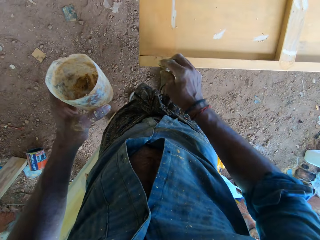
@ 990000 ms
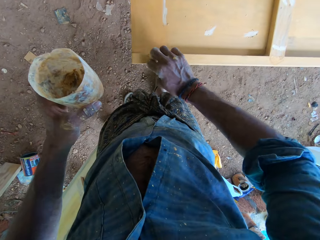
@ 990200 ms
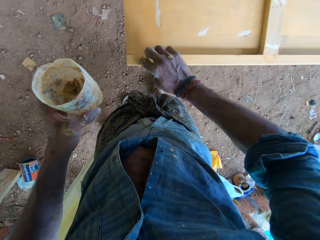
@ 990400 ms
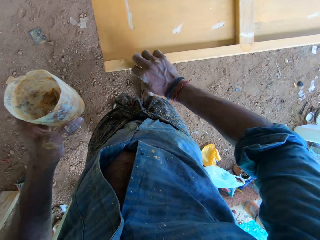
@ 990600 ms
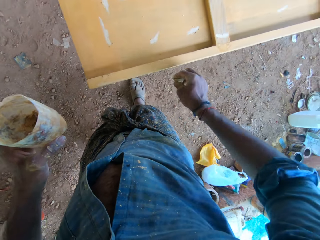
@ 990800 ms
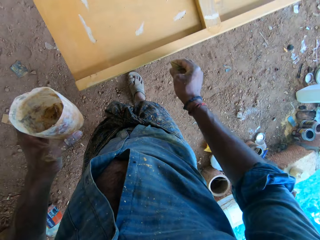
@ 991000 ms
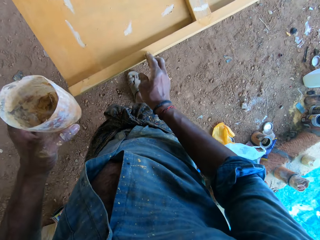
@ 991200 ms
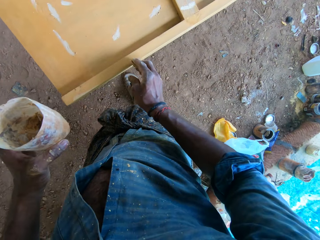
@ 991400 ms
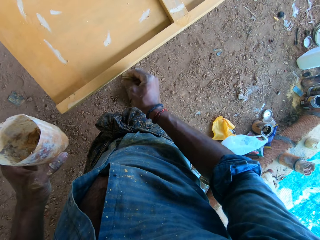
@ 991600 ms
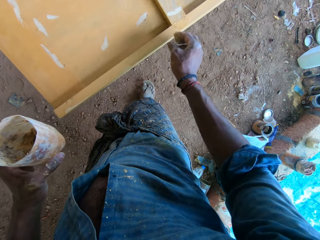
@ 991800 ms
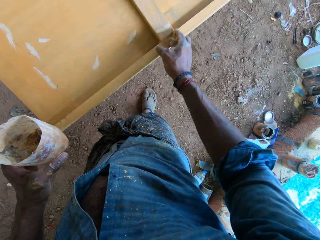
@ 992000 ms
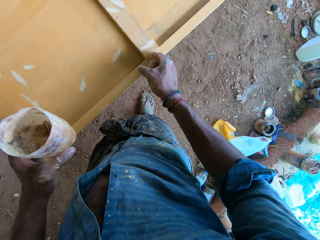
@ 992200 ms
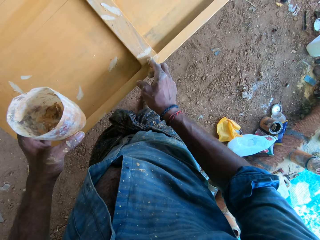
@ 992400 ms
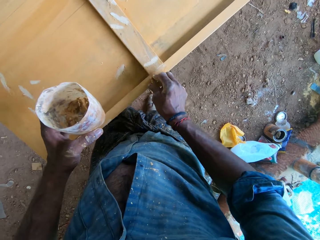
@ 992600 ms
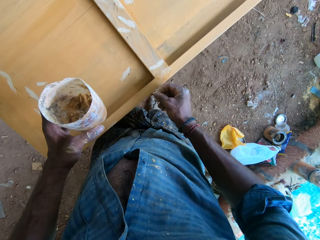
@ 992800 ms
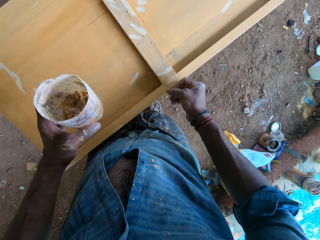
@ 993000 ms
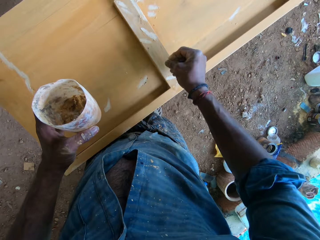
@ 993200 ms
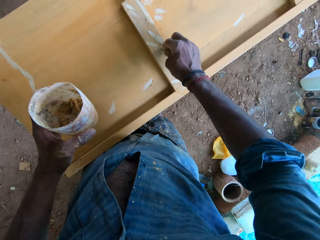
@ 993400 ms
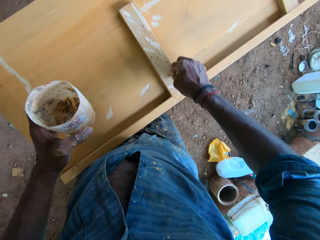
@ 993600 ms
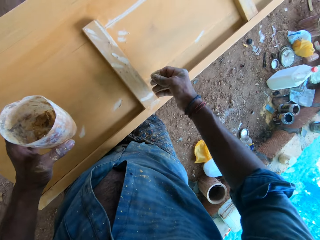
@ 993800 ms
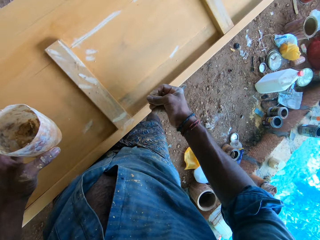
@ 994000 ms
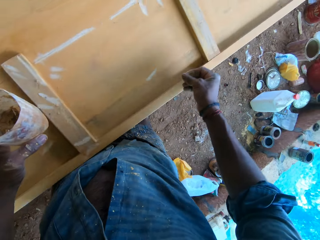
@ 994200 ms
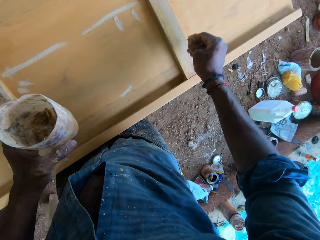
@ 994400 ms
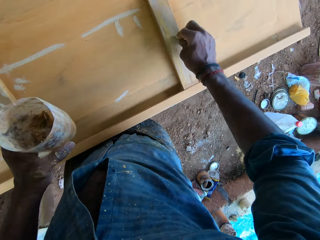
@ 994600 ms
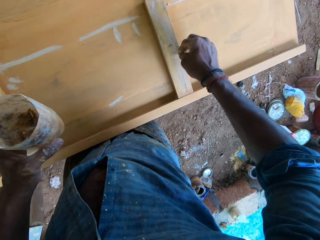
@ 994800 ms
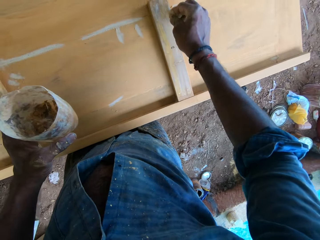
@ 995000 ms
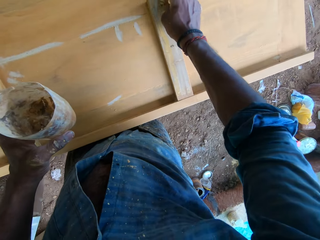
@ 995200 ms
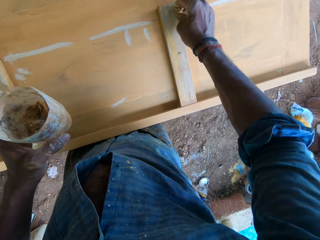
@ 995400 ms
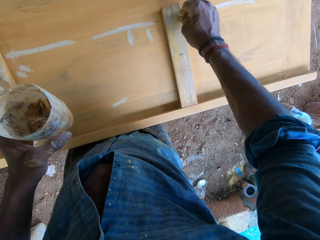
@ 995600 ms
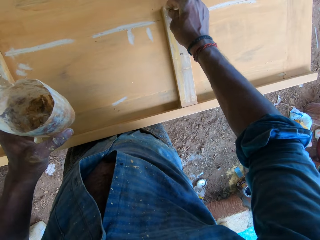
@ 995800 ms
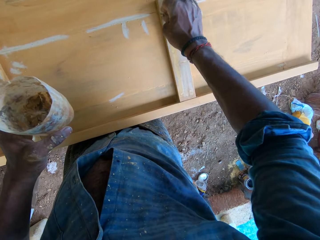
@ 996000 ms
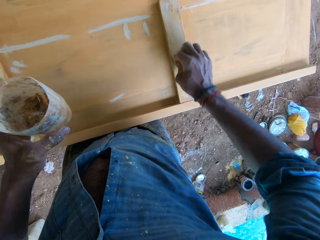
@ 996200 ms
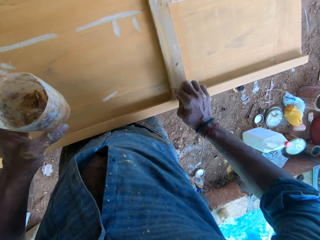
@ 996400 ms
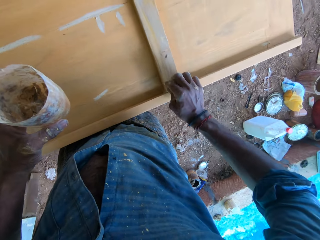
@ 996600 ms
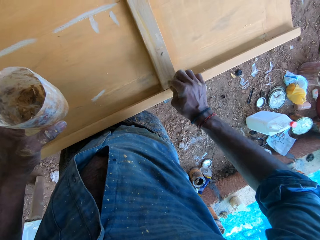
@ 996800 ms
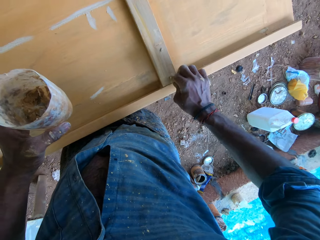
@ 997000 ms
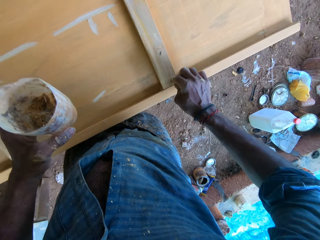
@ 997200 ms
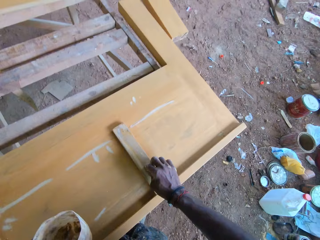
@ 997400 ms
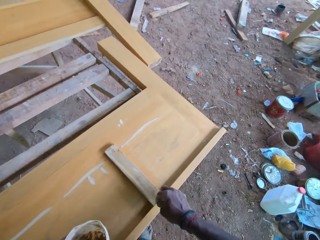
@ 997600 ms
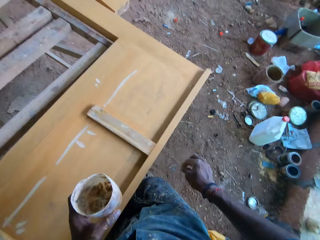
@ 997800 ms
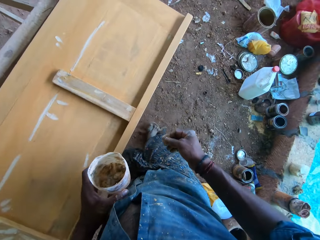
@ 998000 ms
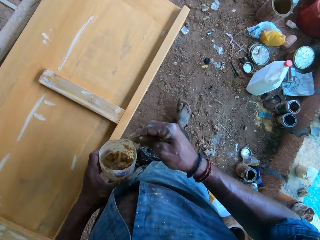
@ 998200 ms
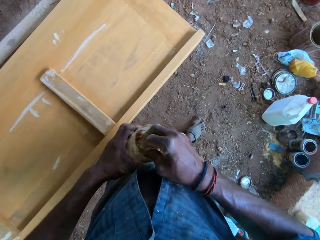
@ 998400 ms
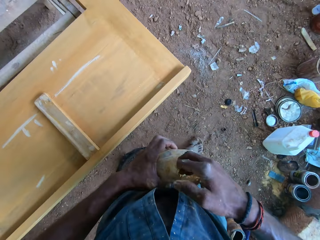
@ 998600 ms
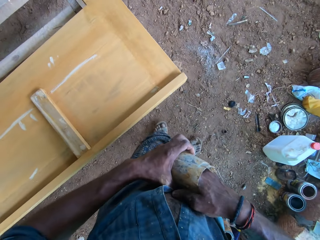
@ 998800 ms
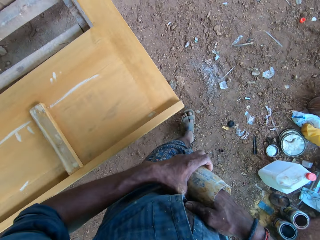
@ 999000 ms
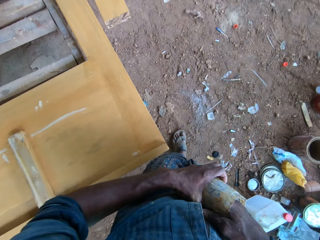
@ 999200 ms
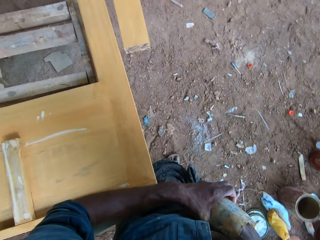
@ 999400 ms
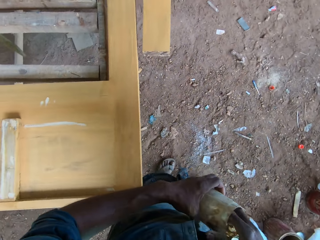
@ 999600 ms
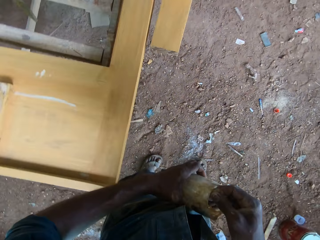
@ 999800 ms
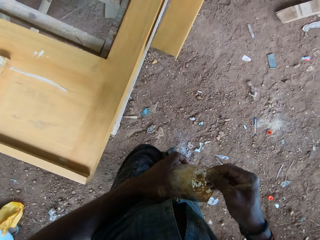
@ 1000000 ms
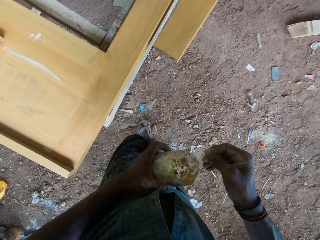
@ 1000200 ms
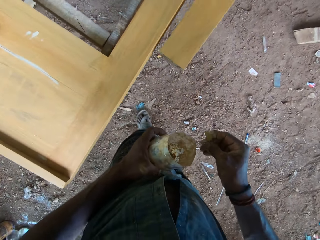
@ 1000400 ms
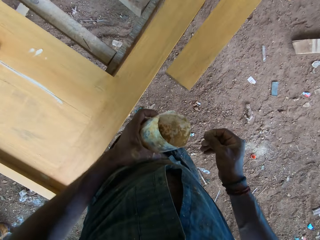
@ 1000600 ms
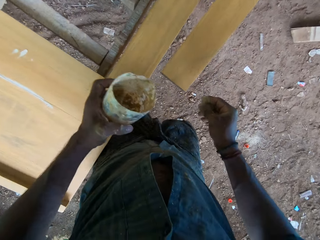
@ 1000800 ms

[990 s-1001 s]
The camera wearer walks beside the furniture. He takes wood filler from the plastic in his left hand with his right hand.

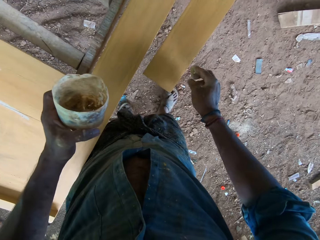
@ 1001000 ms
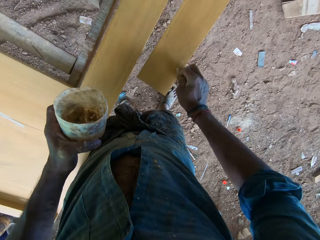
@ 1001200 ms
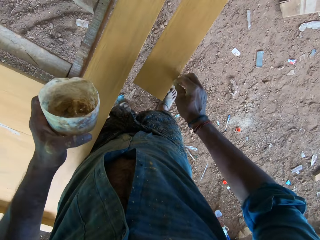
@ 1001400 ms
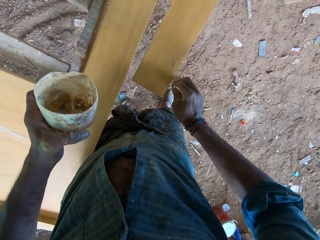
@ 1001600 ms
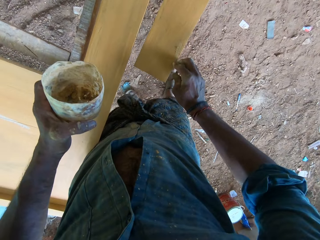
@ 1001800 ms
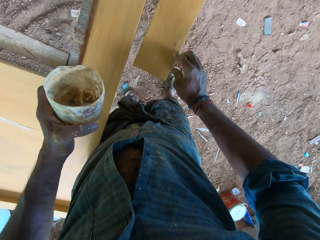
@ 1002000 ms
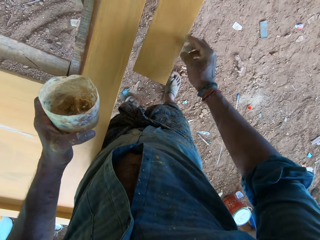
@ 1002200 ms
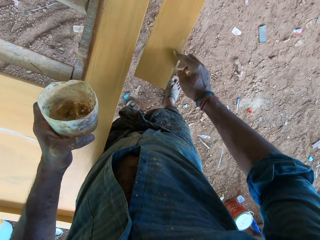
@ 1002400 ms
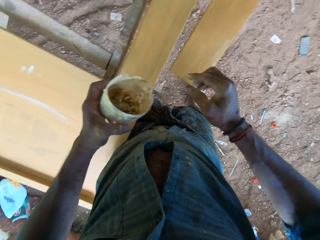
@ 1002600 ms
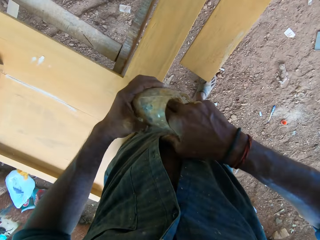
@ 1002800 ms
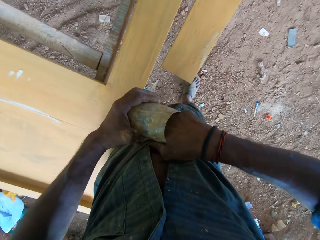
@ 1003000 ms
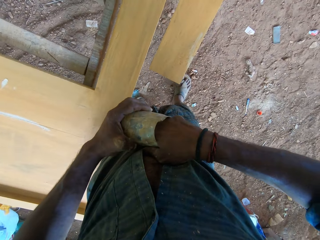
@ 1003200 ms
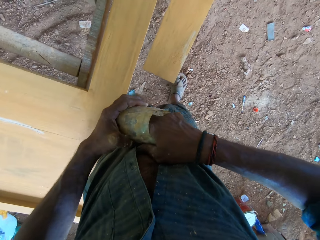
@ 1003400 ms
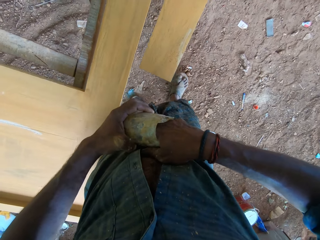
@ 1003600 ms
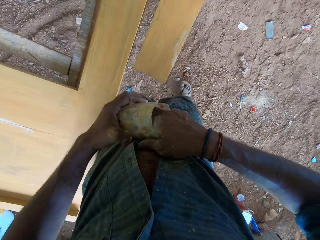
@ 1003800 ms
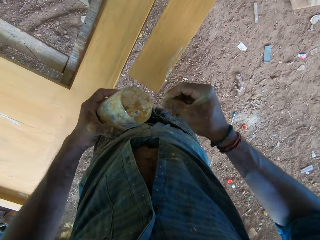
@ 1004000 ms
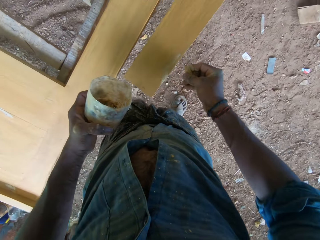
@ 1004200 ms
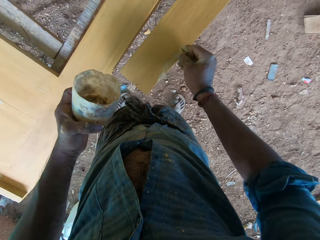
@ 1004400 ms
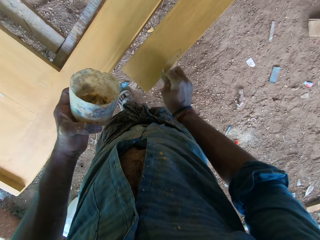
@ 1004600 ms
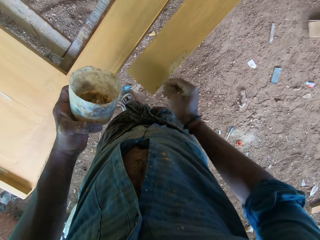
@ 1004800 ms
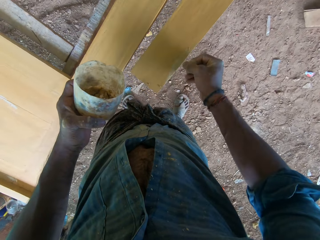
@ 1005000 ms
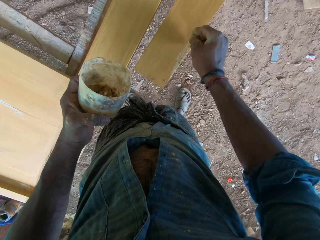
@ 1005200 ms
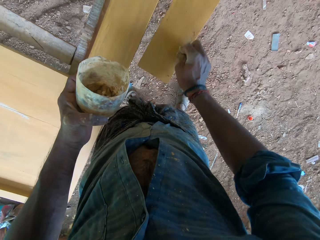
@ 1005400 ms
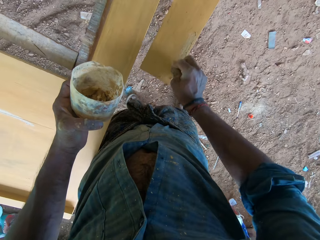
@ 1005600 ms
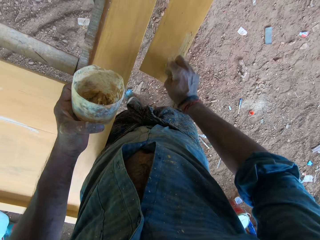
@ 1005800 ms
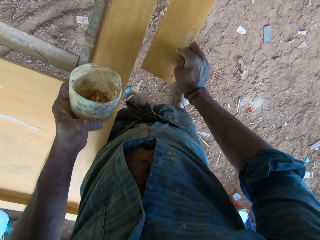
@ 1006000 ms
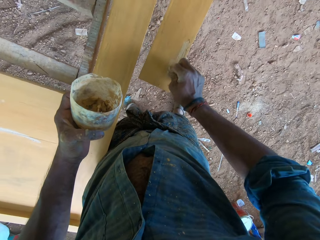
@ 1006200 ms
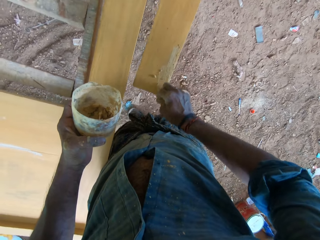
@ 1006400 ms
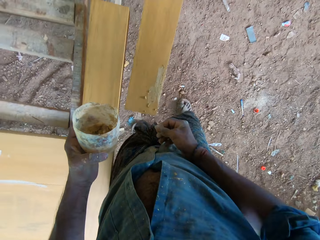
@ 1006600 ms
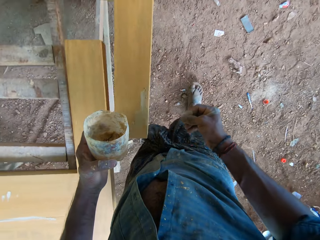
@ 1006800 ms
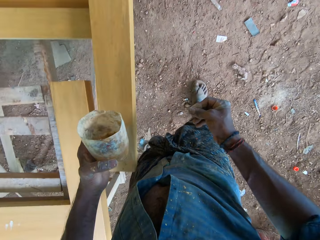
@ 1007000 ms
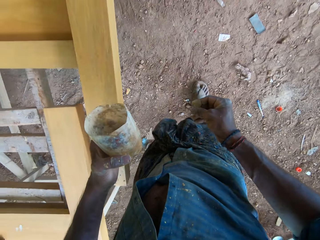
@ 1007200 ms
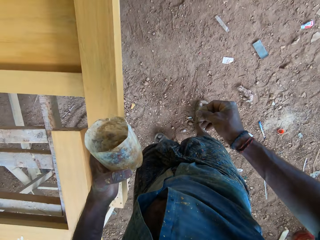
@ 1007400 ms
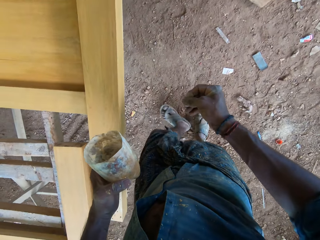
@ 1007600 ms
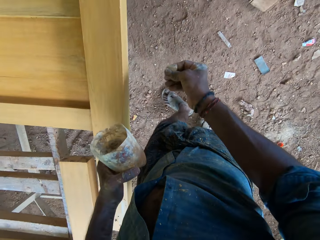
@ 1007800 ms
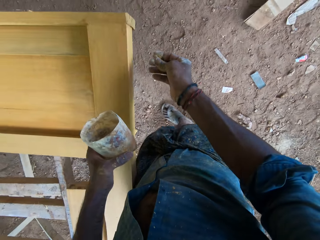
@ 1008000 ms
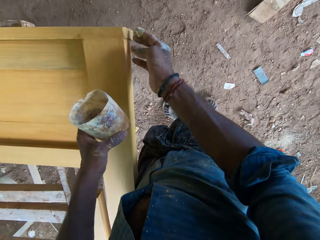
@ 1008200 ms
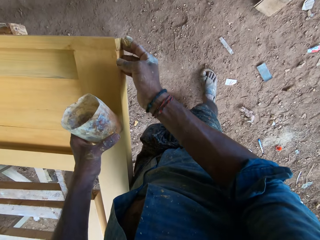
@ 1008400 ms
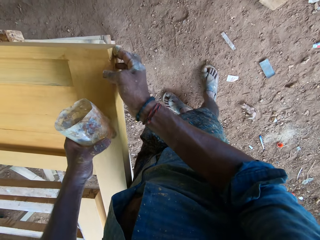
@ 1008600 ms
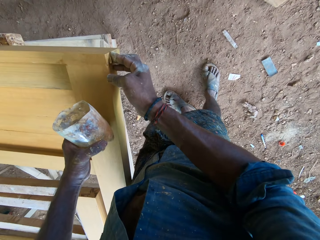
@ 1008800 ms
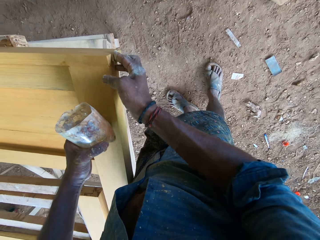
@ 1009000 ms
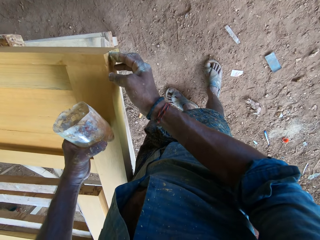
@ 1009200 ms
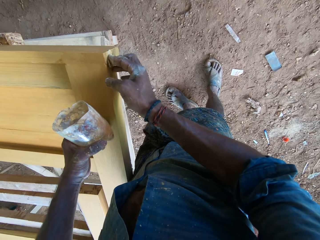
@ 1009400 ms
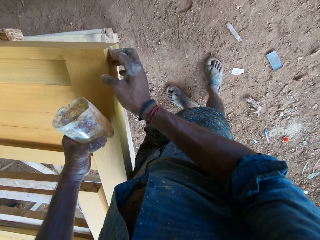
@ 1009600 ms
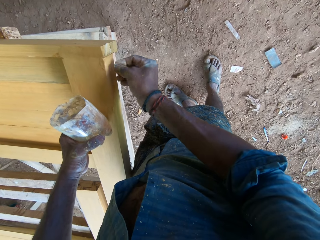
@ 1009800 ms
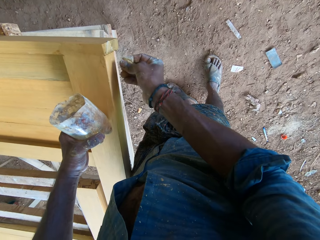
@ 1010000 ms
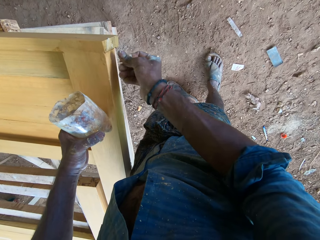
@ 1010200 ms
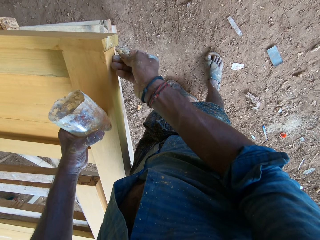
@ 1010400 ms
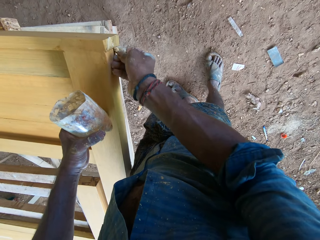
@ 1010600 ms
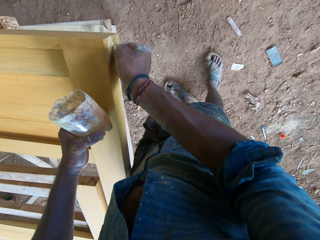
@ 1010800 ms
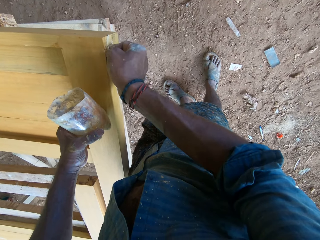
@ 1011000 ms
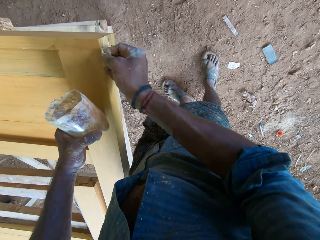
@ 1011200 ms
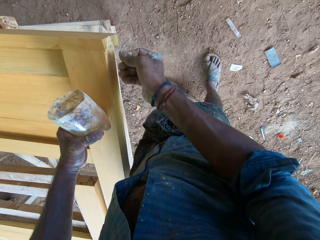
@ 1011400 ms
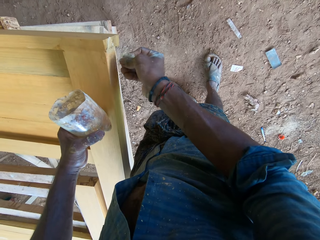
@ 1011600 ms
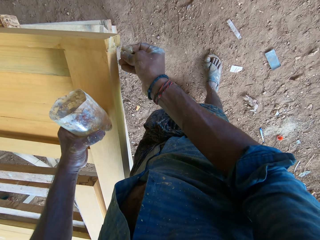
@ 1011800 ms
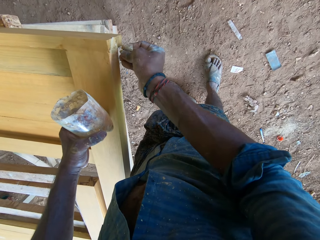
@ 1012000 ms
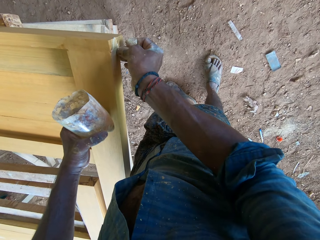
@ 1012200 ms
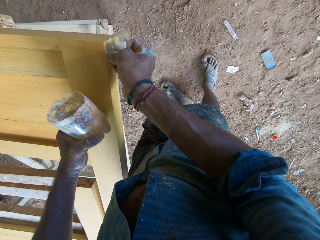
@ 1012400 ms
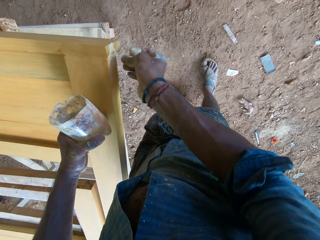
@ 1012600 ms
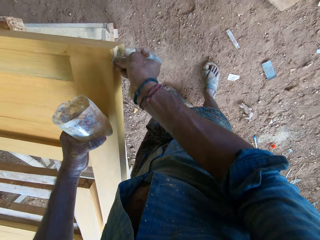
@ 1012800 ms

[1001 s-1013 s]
The camera wearer fills the wood on the table stand with the wood filler in his right hand. He takes the wood filler from the plastic in his left hand with his right hand. He fills the wood on the table stand with the wood filler in his right hand. He walks. He fills the wood on the table stand with the wood filler in his right hand and places the plastic in his left hand on the wood on the table stand.
